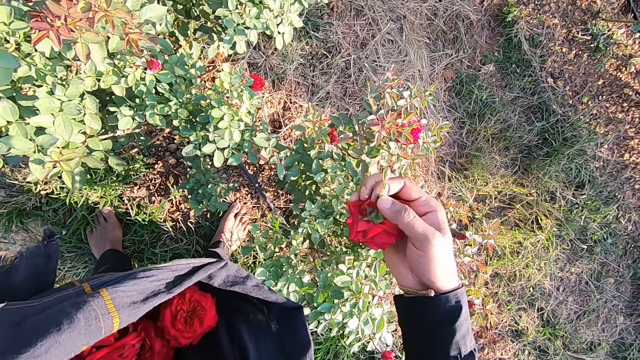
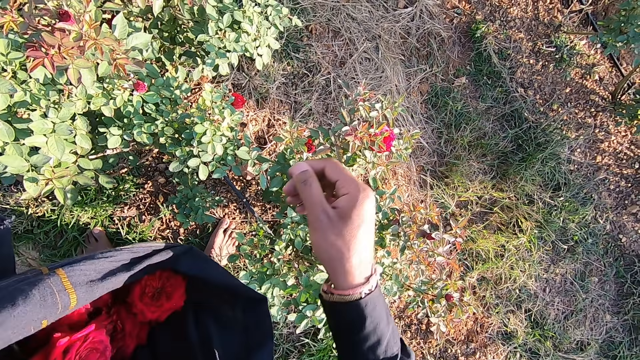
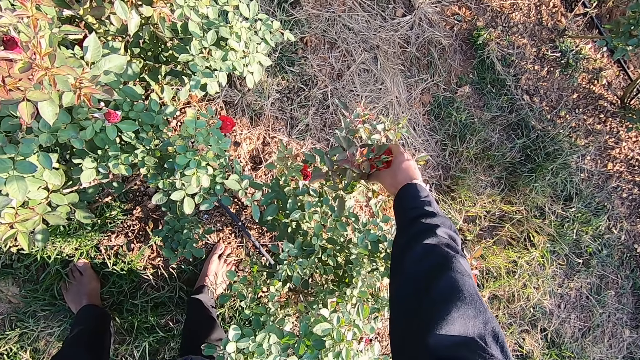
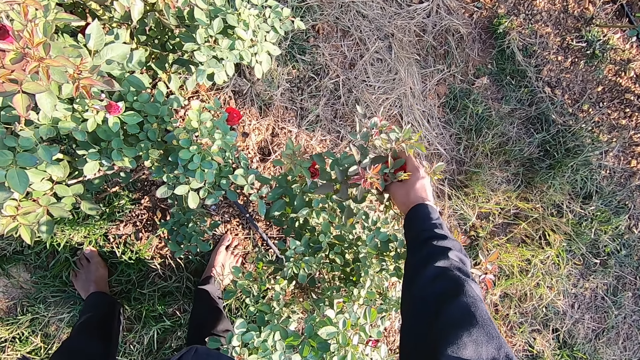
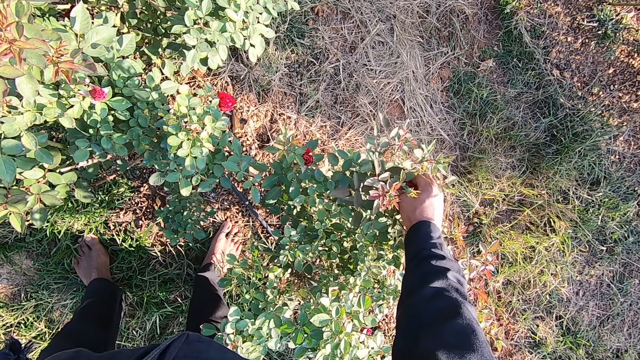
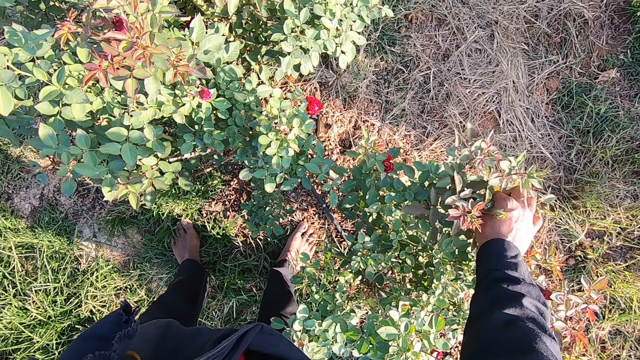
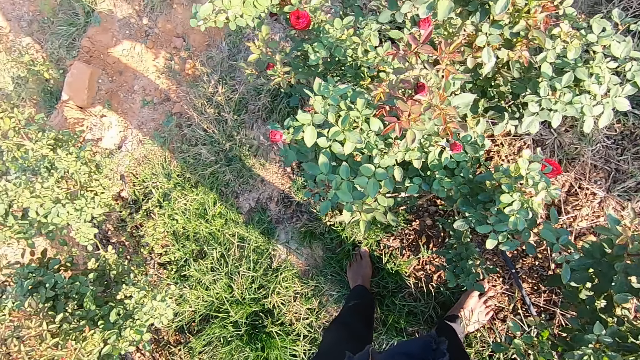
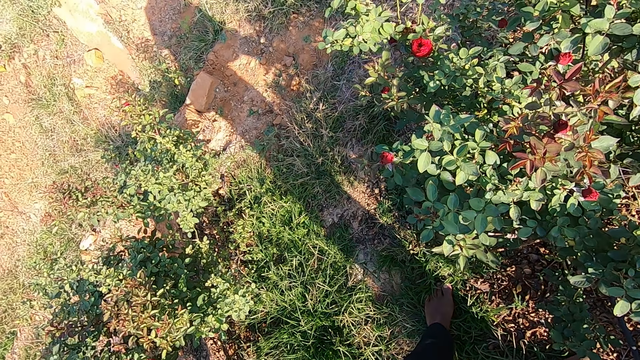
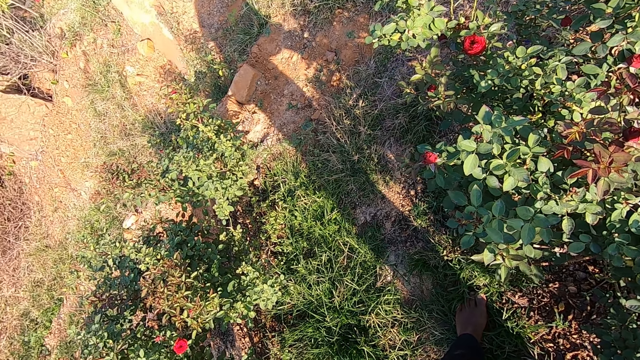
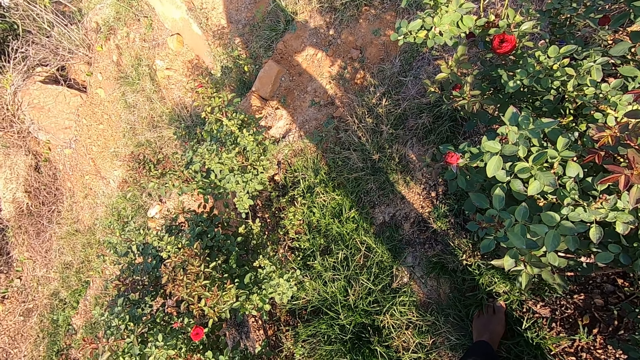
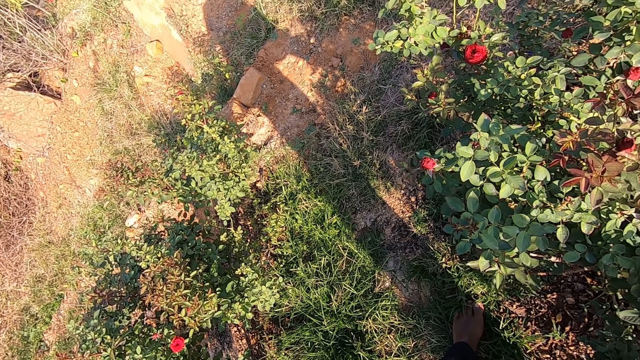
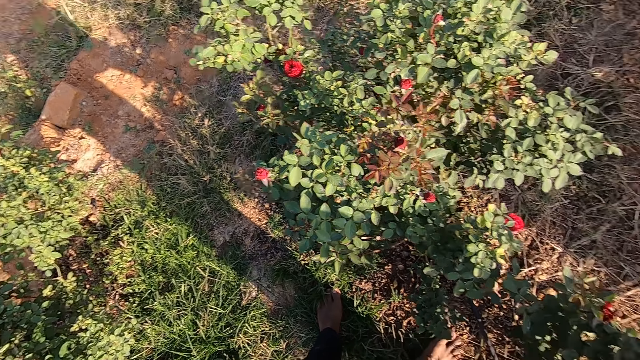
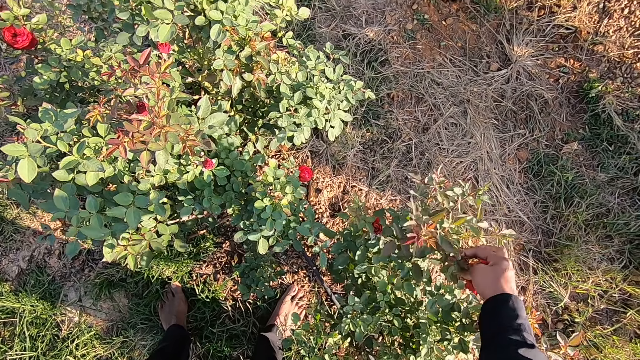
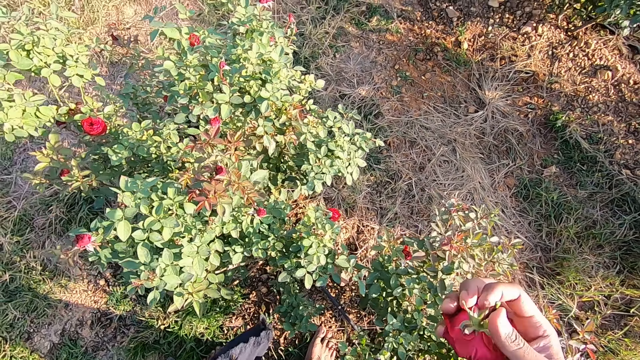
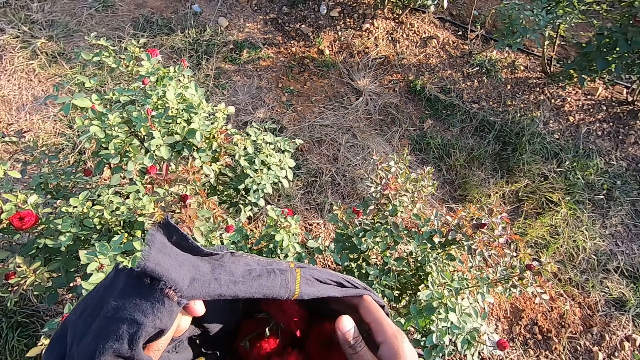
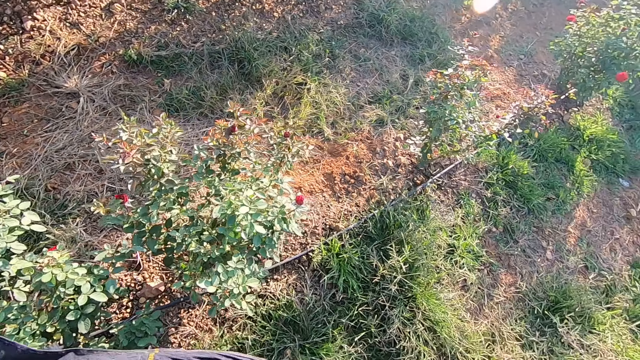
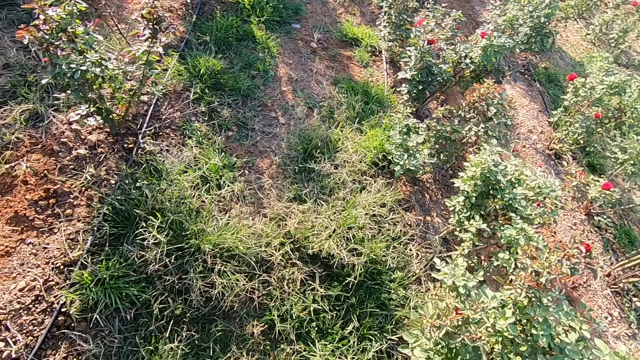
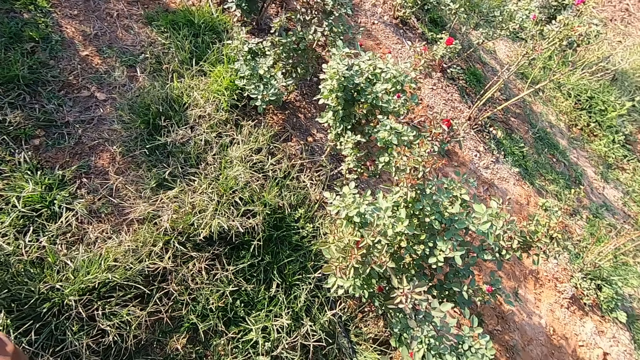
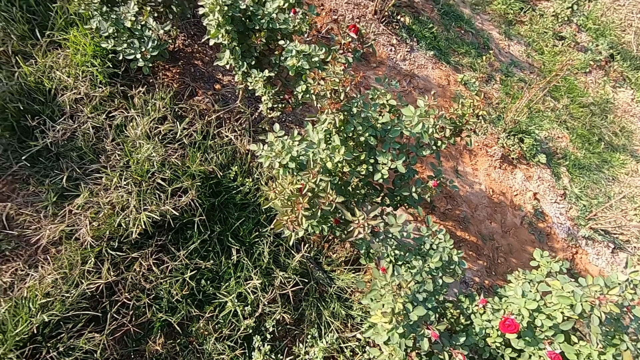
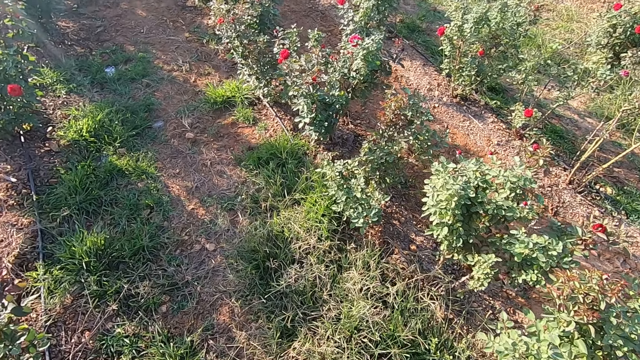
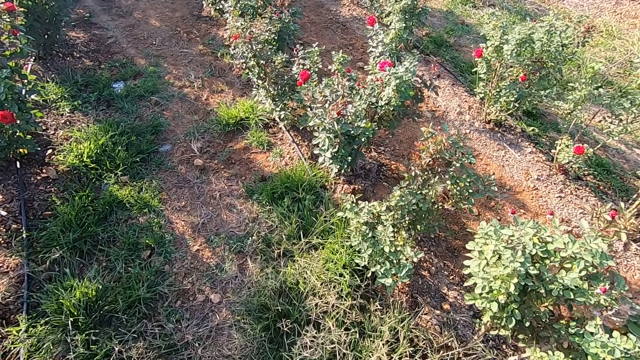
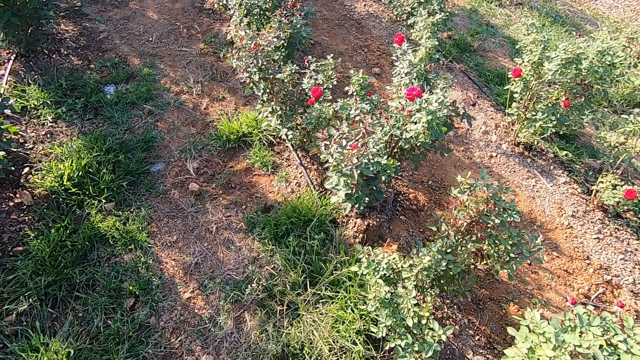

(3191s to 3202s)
The camera wearer drops the flower in the cloth with his right hand. He plucks a flower from the flower plant in the garden with his right hand. He stares at the ground. He drops the flower in the cloth with his right hand. He walks towards another bush.

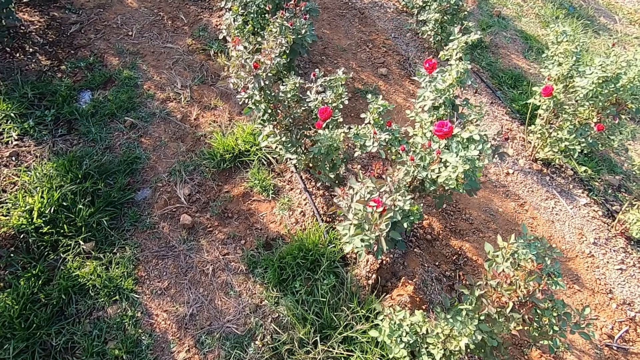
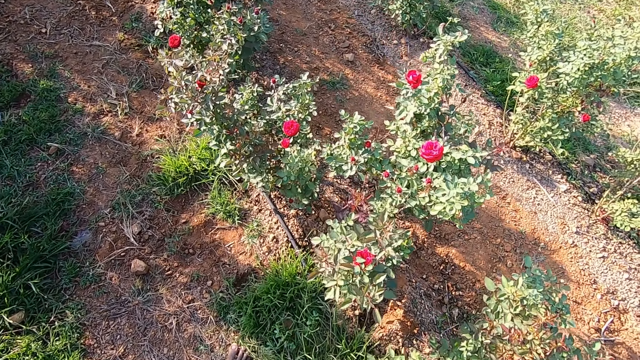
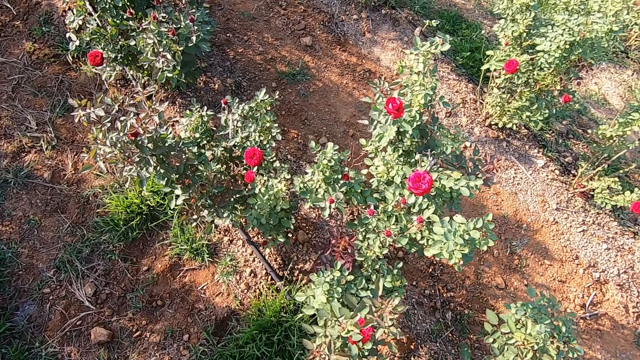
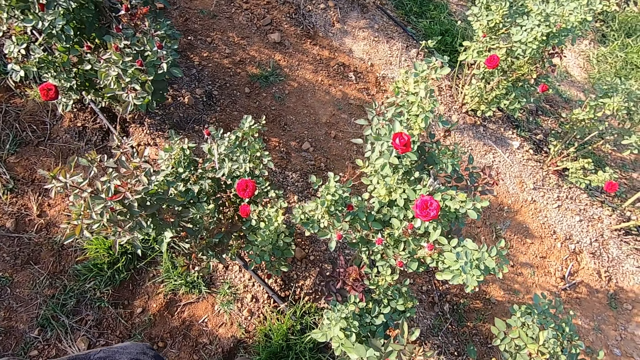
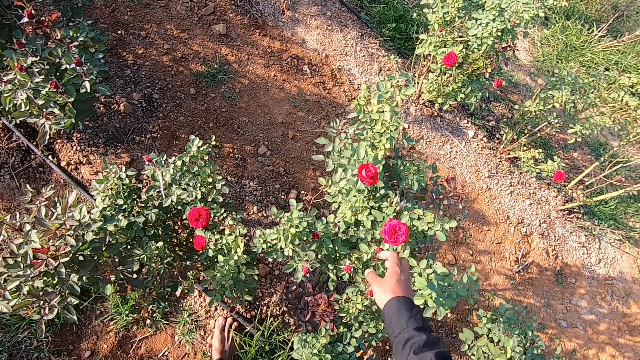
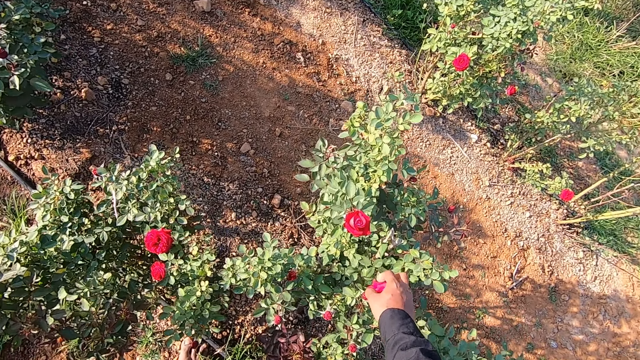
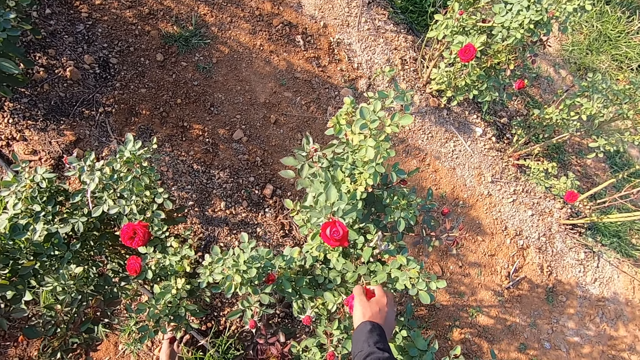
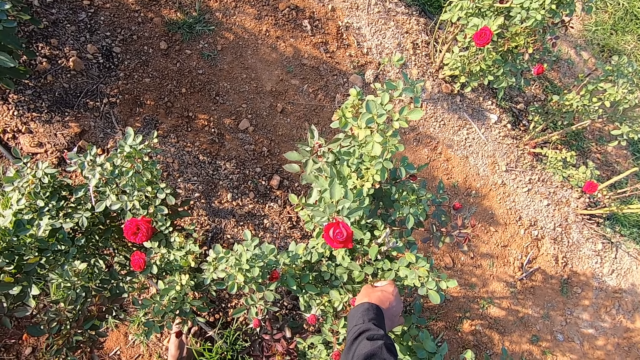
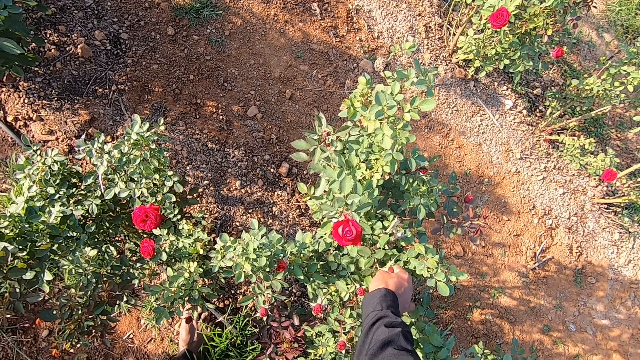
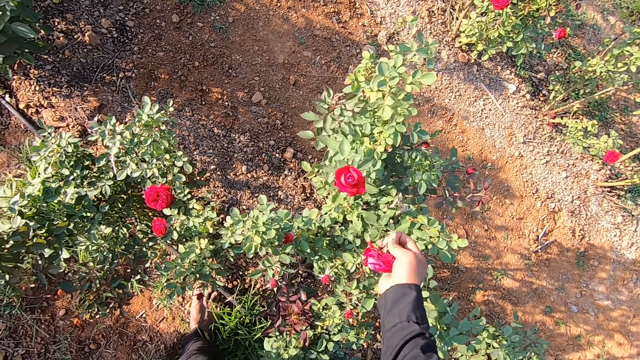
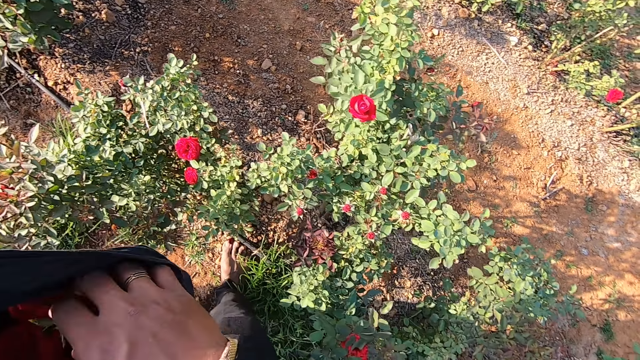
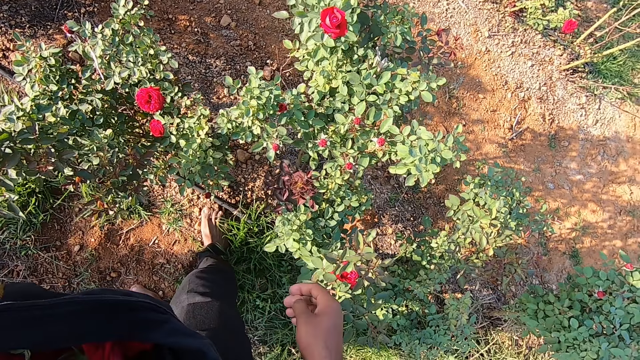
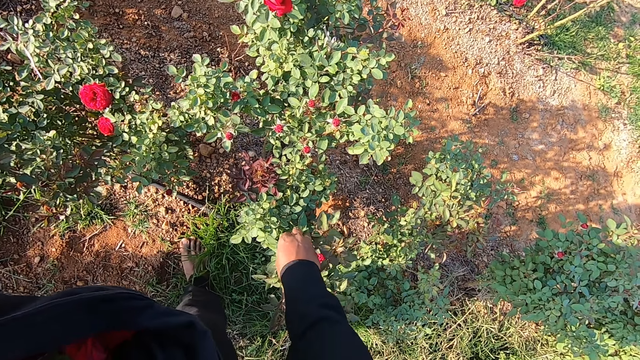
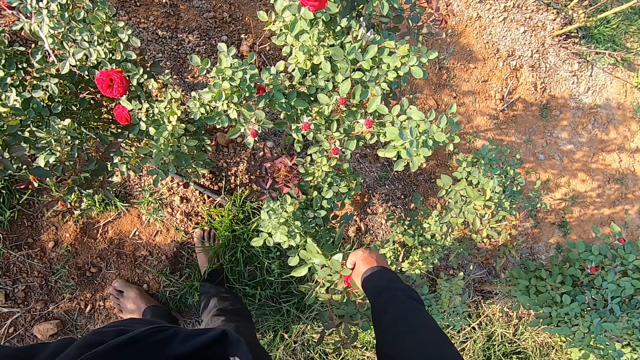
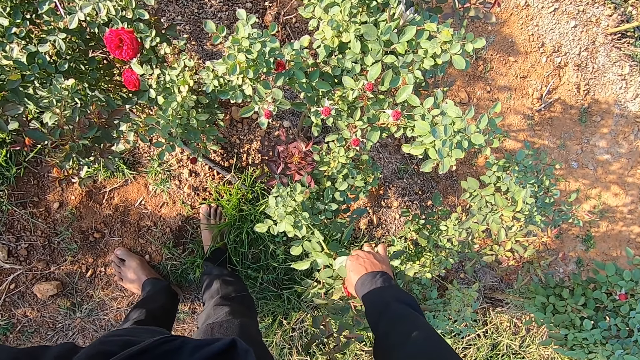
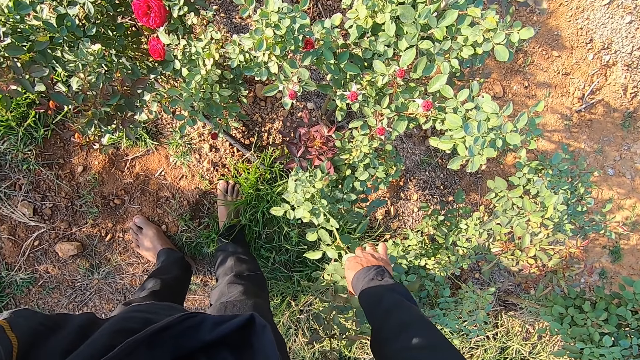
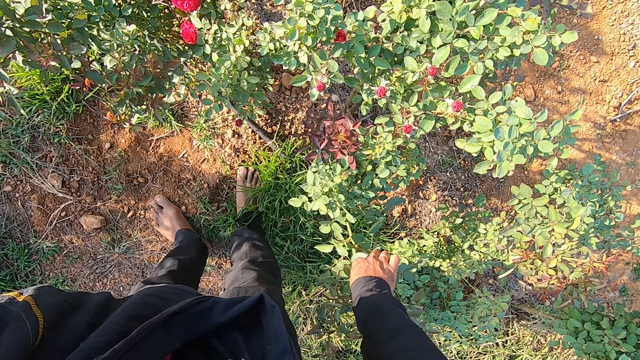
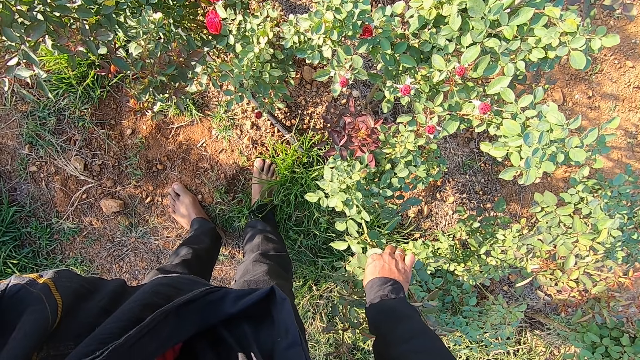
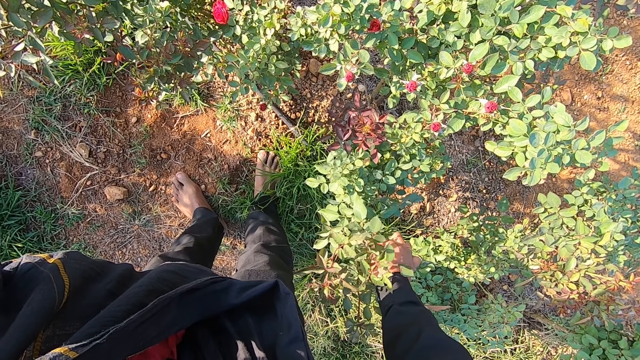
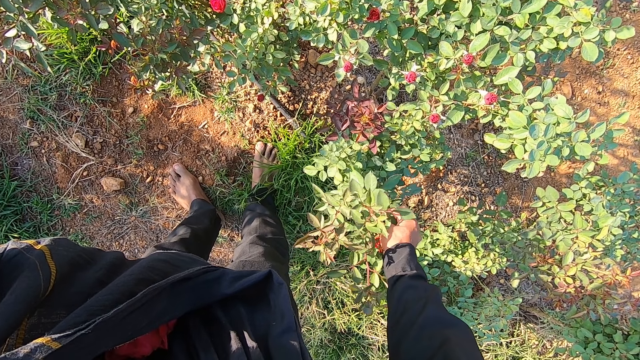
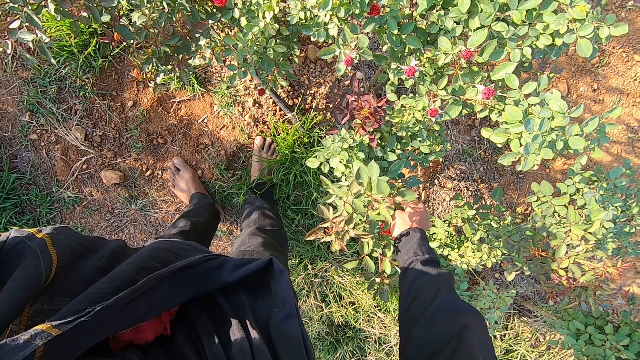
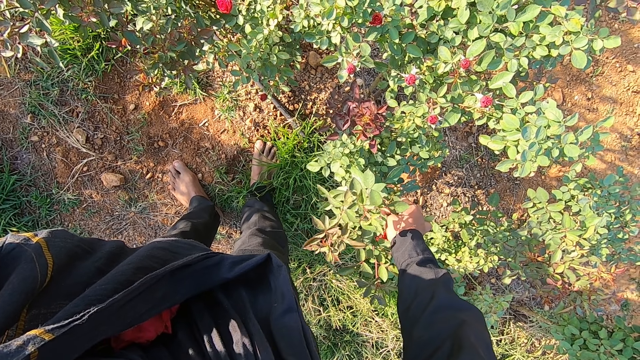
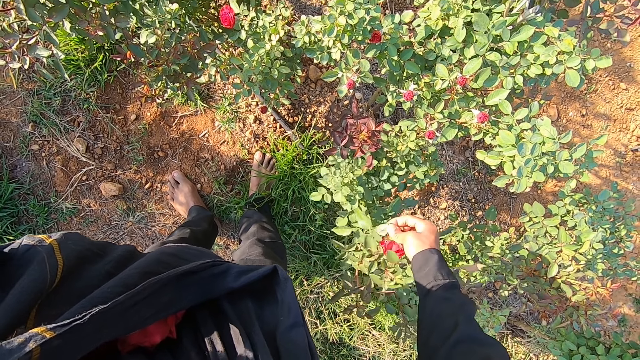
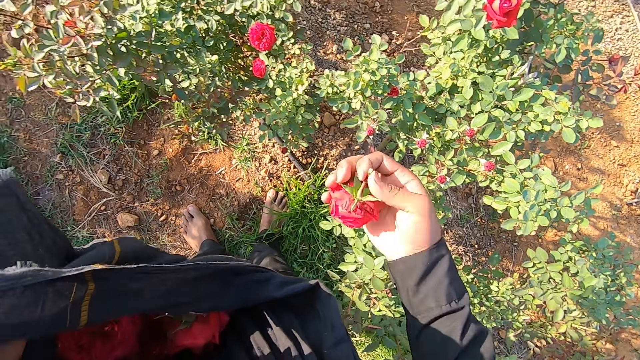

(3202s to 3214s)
The camera wearer plucks a flower from the flower plant in the garden with his right hand. He drops the flower in the cloth with his right hand. He plucks a flower from the flower plant in the garden with his right hand.
